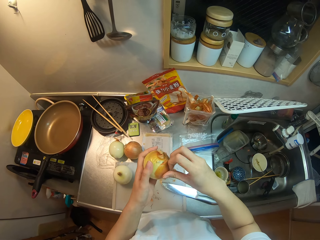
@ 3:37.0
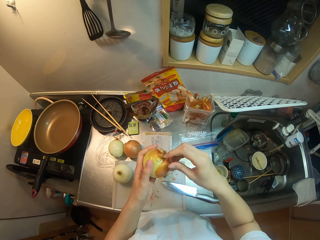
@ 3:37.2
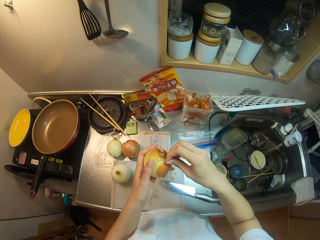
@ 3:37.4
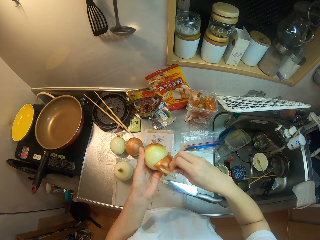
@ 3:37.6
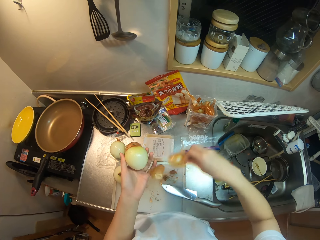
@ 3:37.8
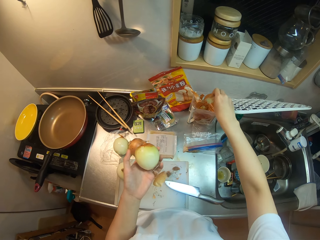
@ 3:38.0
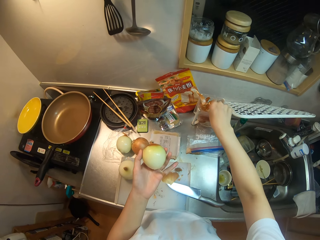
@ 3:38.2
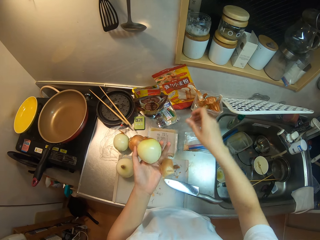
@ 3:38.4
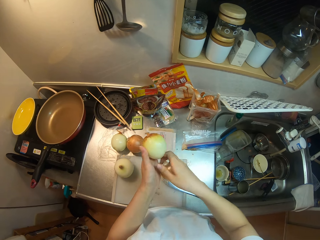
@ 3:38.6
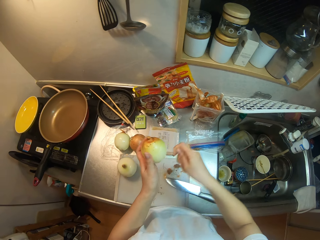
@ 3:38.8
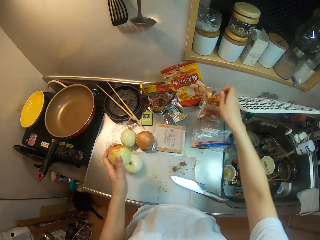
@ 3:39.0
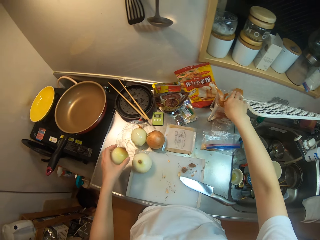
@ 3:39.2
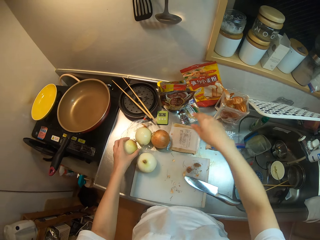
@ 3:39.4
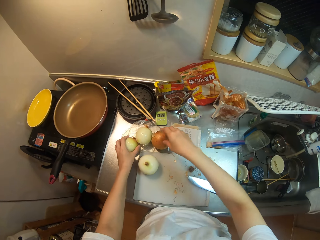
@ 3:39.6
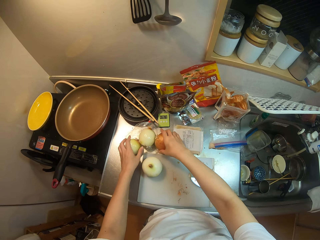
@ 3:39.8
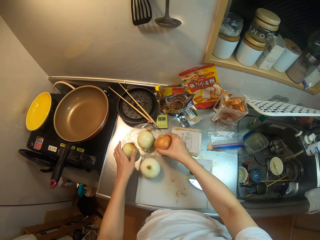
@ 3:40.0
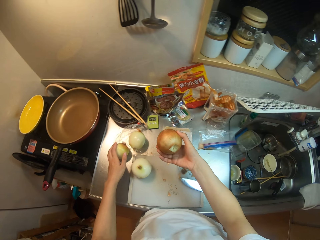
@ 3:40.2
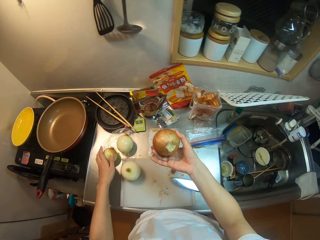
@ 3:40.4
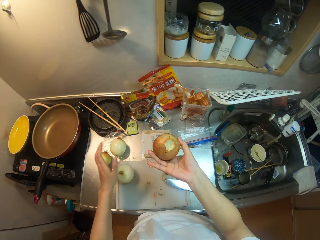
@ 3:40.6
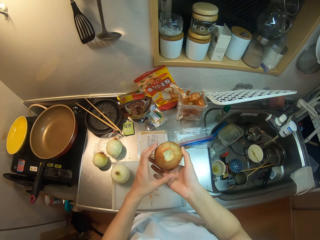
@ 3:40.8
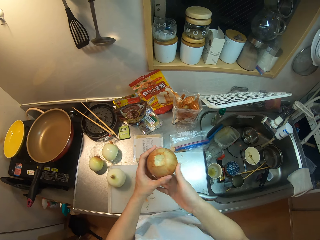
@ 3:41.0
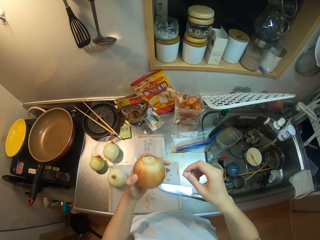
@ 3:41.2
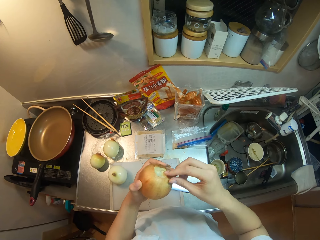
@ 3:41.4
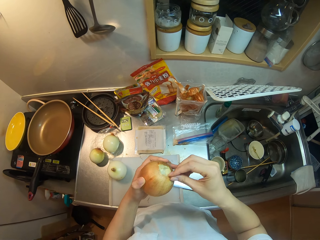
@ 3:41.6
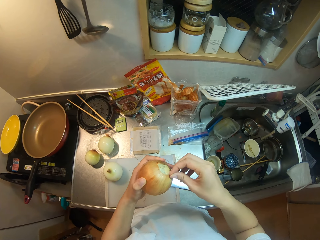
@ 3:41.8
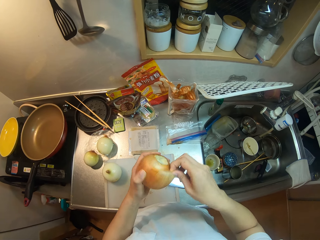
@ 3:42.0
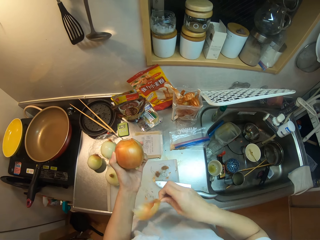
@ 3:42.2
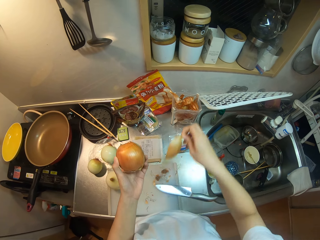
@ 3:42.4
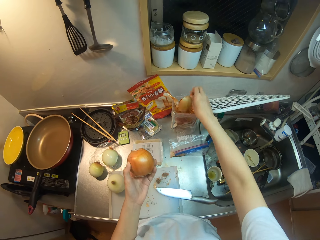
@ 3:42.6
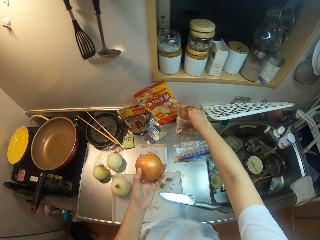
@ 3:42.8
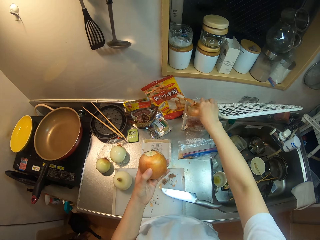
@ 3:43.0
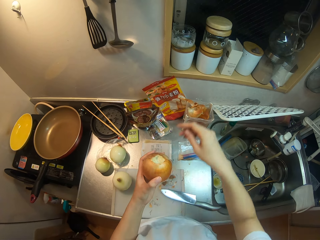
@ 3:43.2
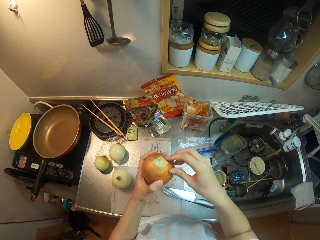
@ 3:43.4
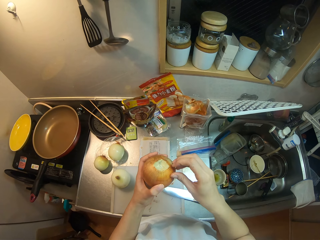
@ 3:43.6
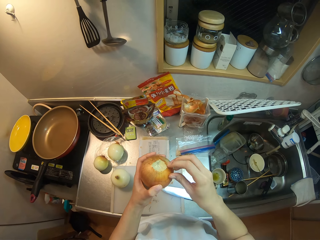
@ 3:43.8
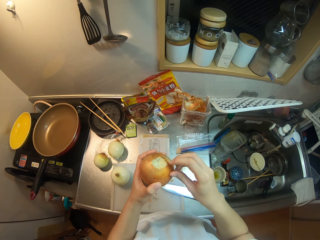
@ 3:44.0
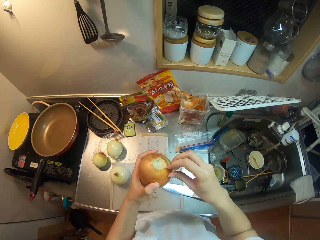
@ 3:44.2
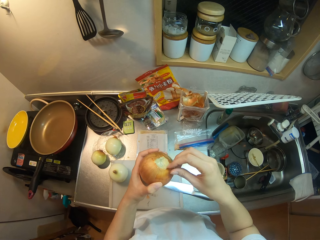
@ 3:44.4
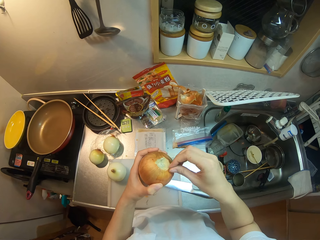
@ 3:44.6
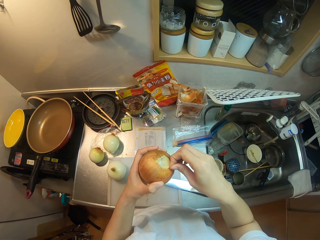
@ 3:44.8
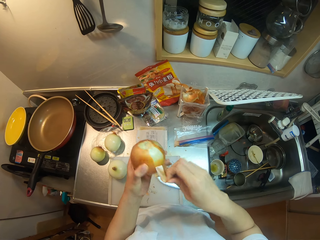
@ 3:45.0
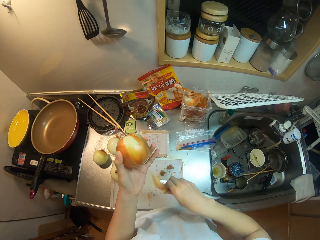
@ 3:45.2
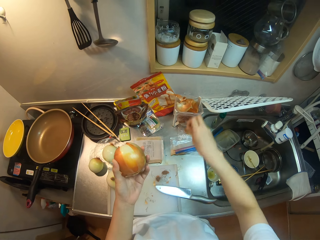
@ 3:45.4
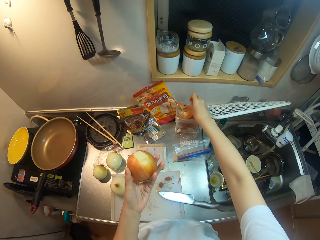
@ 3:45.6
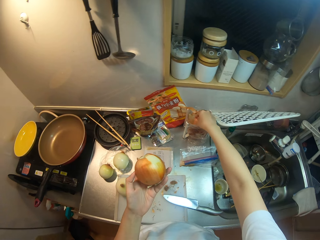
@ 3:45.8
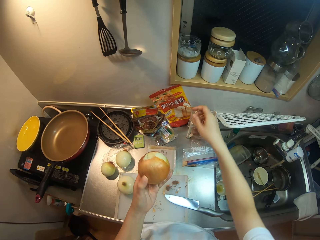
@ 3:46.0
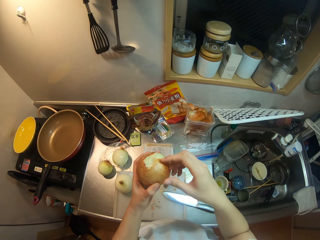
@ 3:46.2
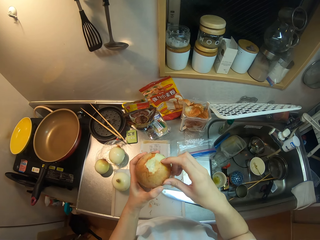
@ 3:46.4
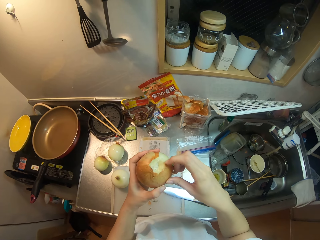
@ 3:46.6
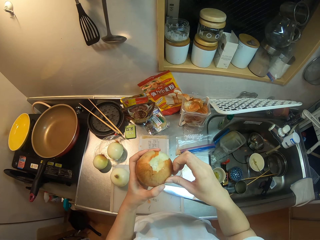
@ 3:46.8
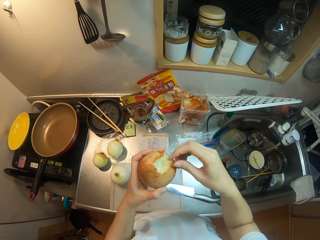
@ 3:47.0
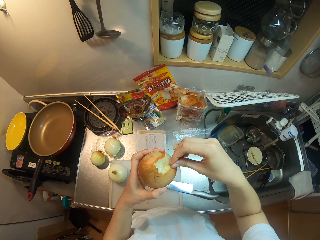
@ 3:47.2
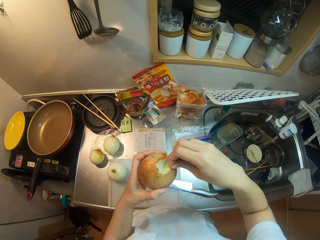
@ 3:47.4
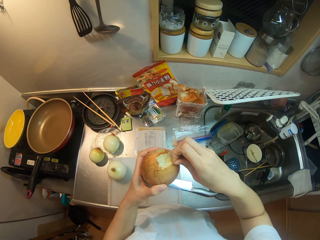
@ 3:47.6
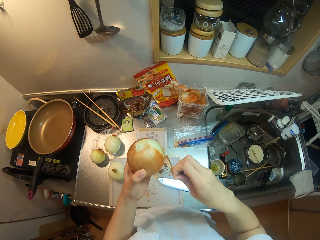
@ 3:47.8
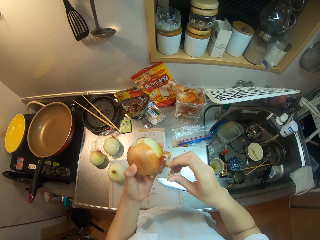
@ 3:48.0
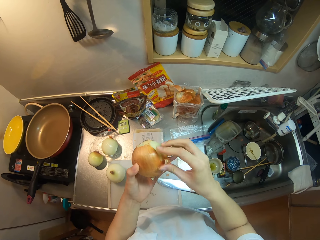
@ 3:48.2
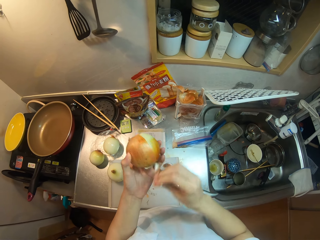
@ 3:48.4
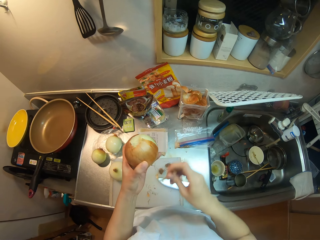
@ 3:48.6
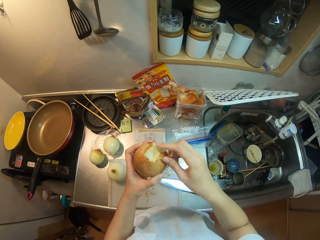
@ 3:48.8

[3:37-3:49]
The camera wearer puts the onion peels in the polythene paper. She drops the onions on the kitchen countertop. She picks up an onion from the kitchen countertop. She peels the onion with her hand. She puts the dirt in a bag. She peels the onion with her hand.

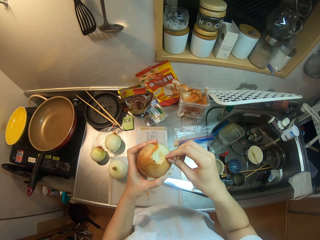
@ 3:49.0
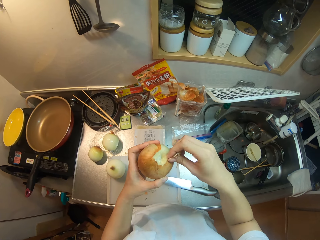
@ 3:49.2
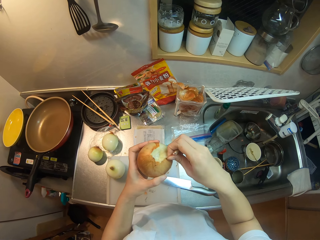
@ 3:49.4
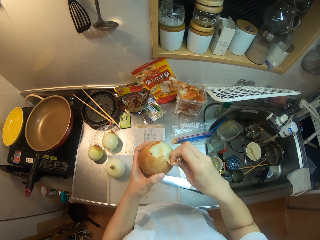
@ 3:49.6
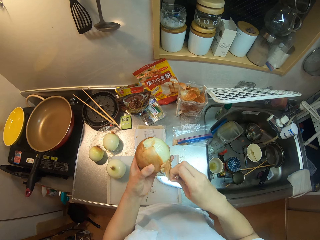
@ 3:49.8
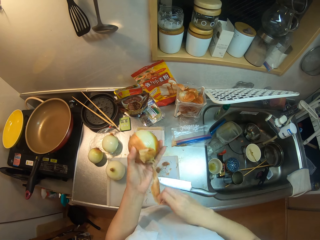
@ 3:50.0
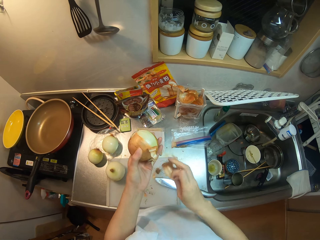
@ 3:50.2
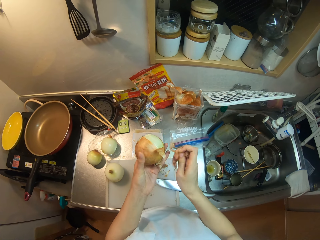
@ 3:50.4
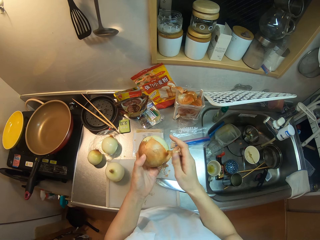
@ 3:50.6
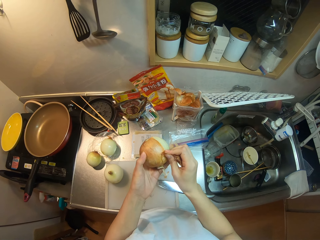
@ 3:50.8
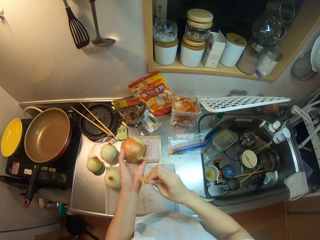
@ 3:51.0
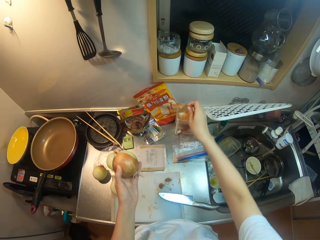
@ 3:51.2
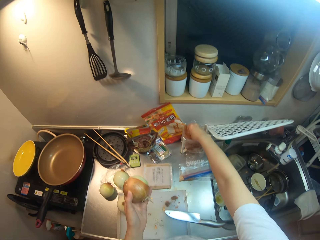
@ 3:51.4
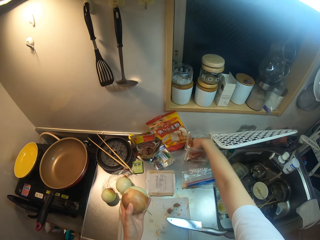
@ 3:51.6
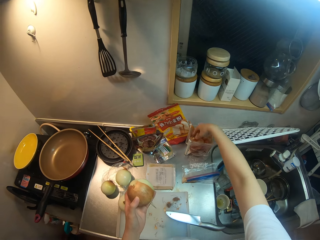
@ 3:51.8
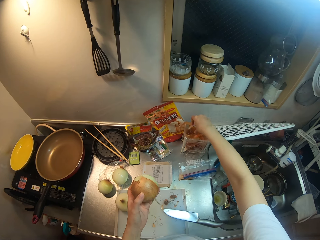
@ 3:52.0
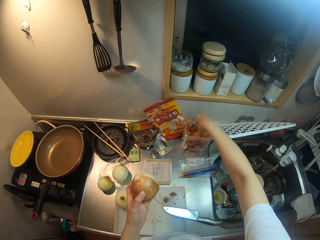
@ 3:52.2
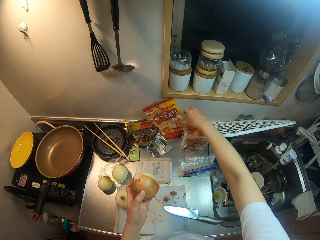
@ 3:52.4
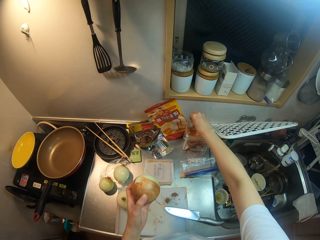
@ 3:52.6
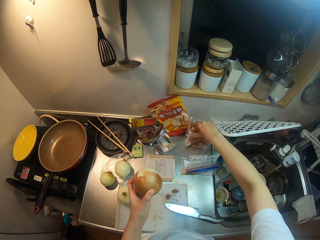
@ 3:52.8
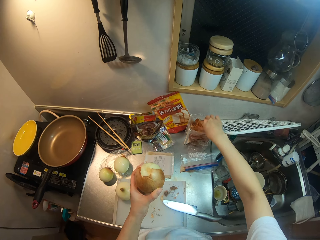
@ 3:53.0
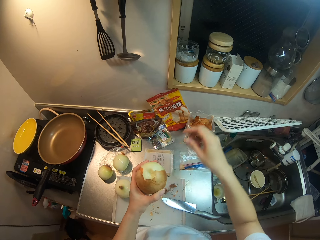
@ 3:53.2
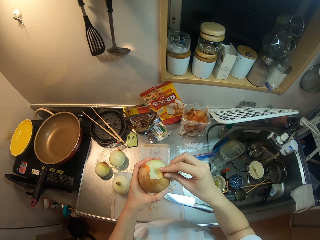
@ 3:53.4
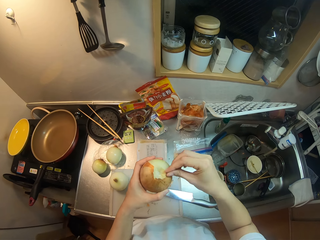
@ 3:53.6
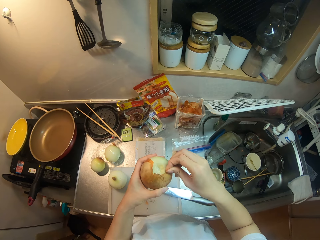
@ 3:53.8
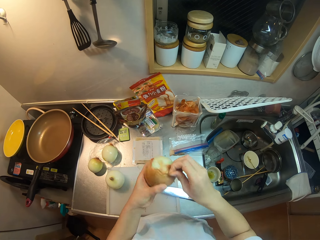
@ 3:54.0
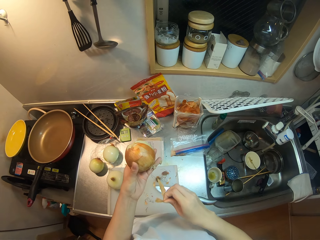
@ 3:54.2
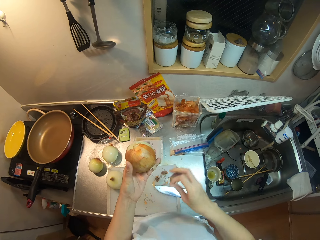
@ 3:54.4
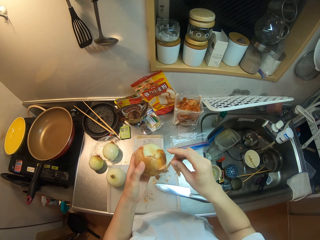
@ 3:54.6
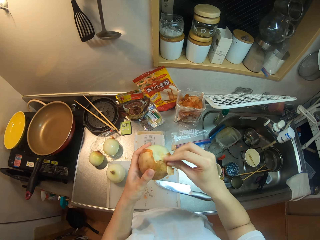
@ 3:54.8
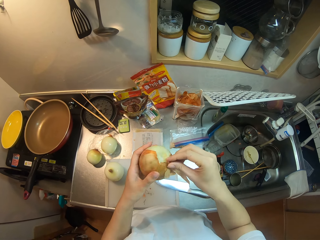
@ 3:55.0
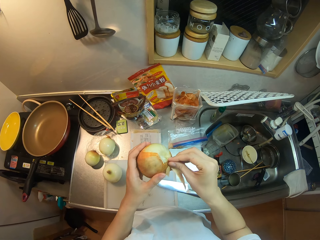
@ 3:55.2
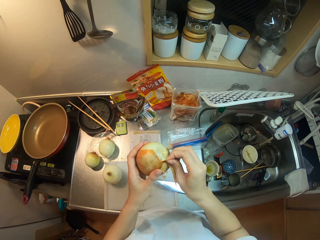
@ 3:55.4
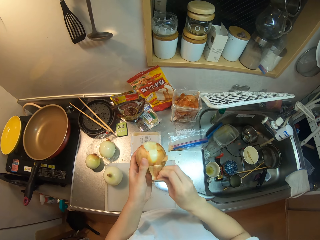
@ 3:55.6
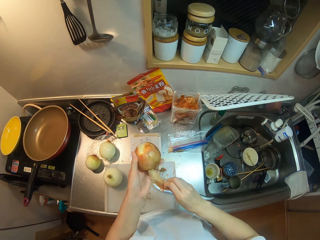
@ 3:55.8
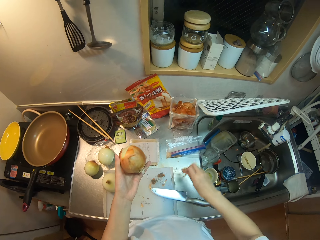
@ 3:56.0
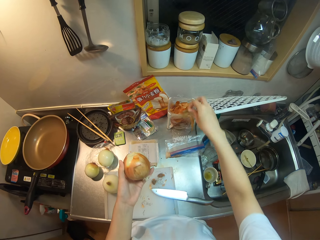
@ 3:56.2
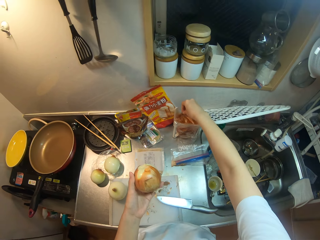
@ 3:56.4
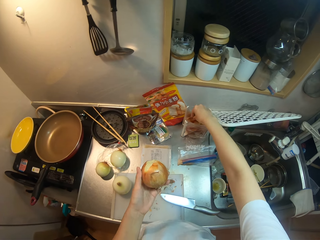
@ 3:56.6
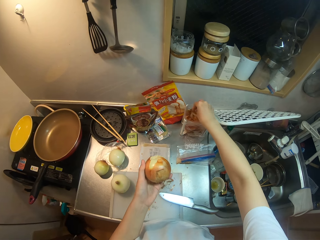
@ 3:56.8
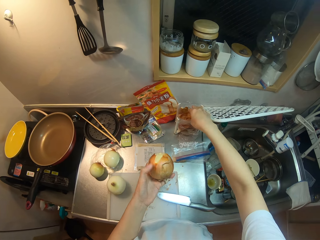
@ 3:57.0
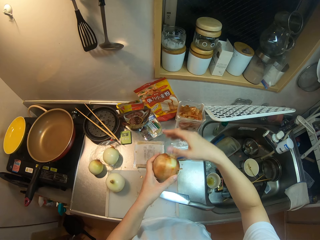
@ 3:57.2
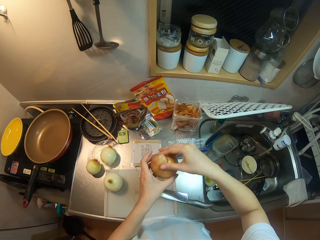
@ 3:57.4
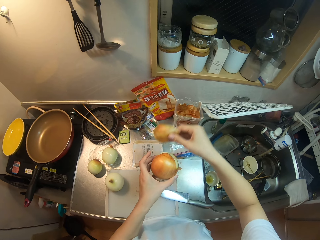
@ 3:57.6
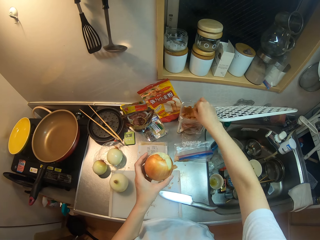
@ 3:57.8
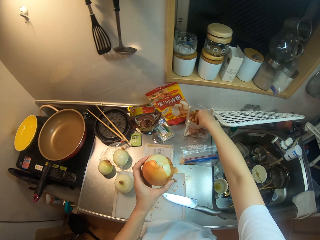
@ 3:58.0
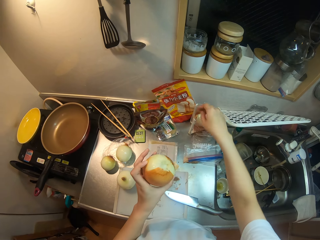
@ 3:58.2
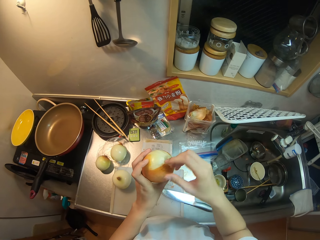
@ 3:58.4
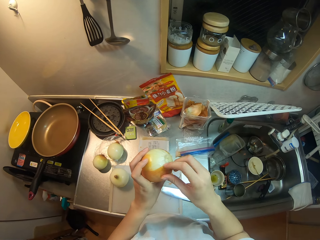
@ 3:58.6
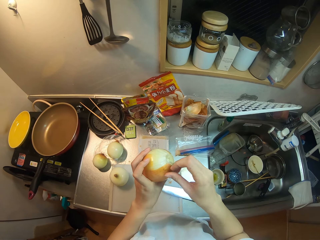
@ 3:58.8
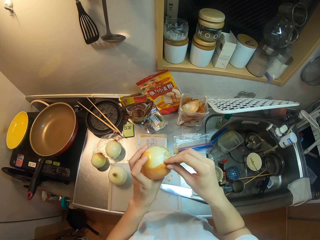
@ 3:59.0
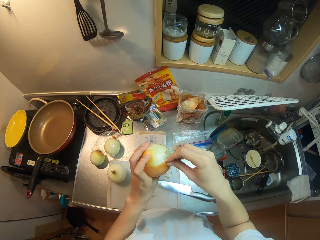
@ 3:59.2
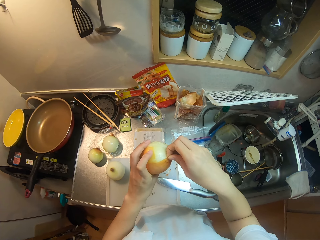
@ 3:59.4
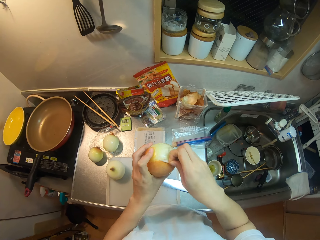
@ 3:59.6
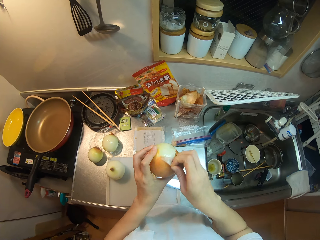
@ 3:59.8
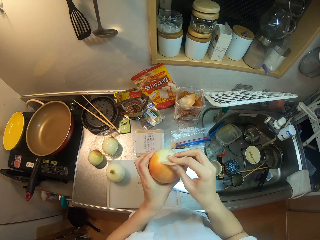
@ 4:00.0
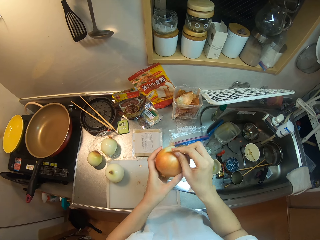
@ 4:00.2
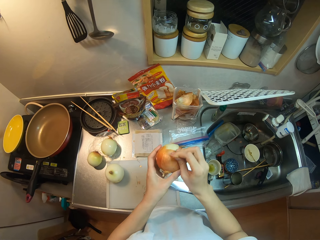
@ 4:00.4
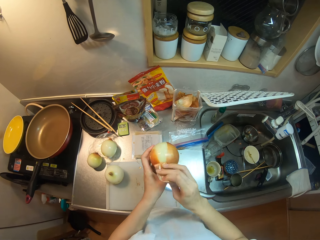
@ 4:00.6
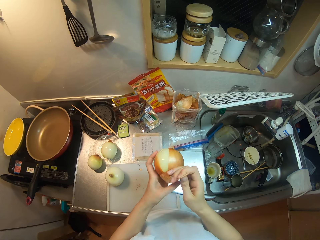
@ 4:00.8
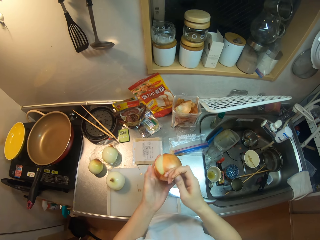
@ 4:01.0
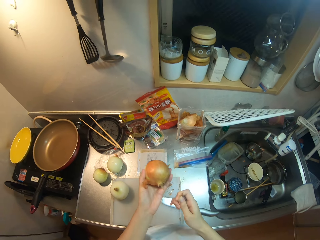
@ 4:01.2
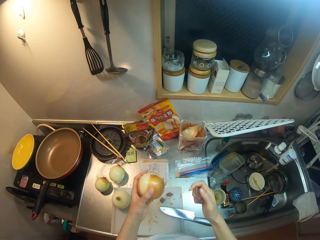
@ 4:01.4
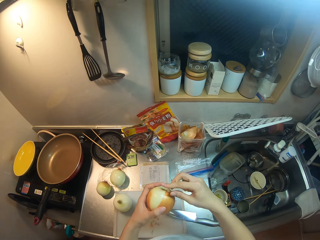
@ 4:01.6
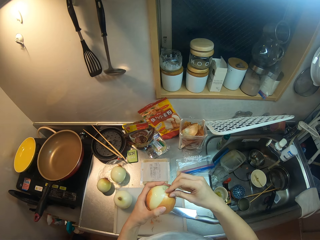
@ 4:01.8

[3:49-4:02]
The camera wearer puts the onion peels in the polythene paper. She peels the onion with her hand. She puts the onion peels in the polythene paper. She peels the onion with her hand.
